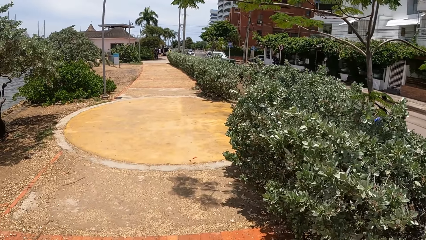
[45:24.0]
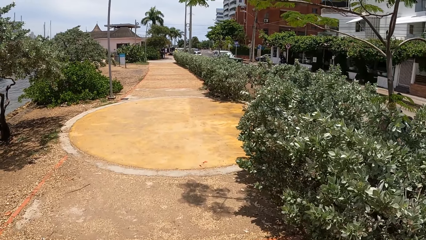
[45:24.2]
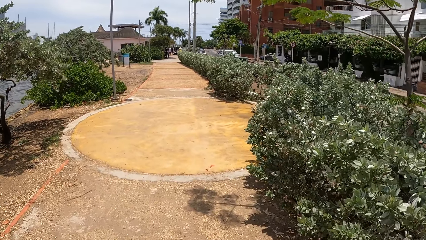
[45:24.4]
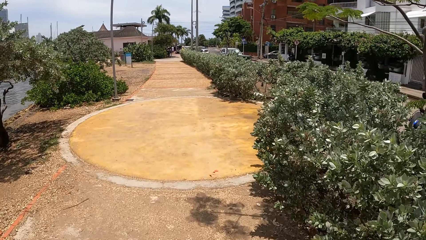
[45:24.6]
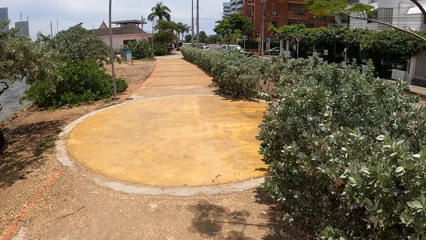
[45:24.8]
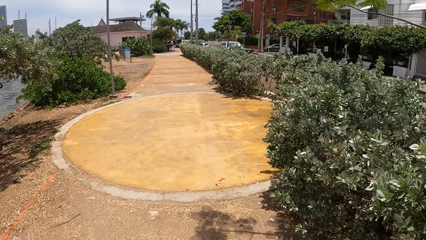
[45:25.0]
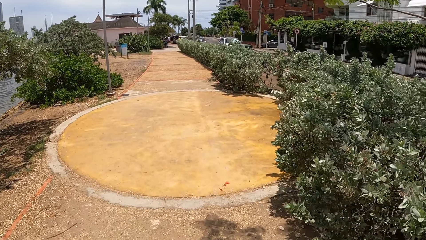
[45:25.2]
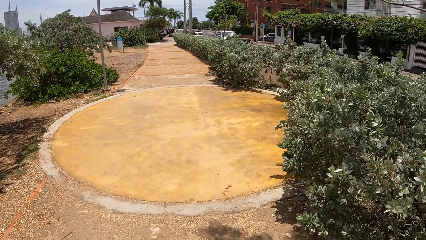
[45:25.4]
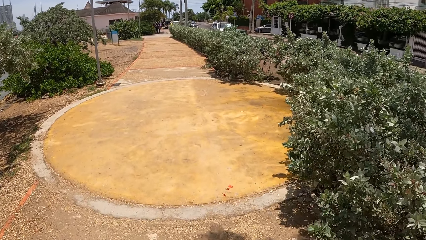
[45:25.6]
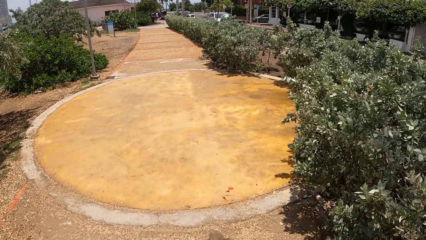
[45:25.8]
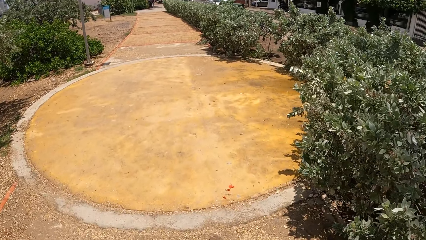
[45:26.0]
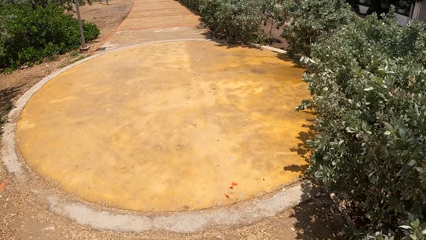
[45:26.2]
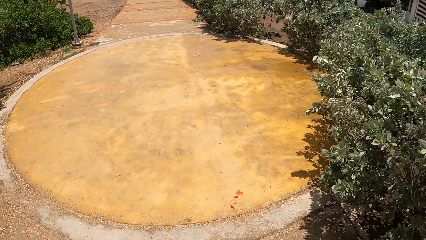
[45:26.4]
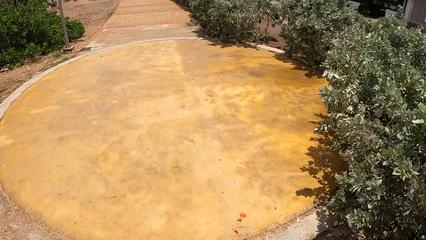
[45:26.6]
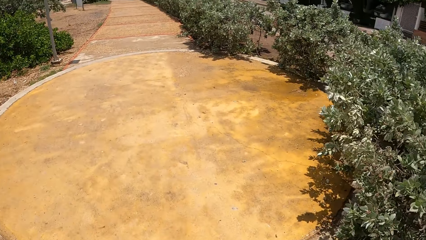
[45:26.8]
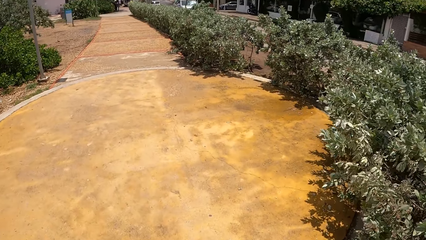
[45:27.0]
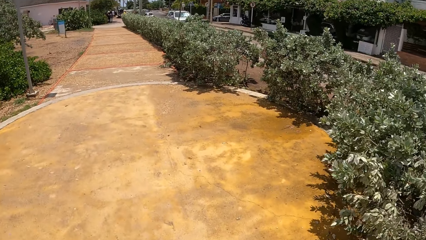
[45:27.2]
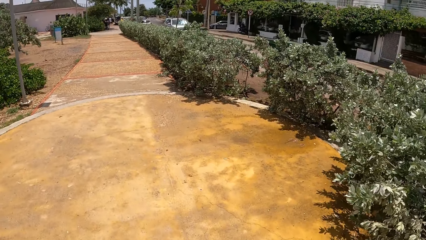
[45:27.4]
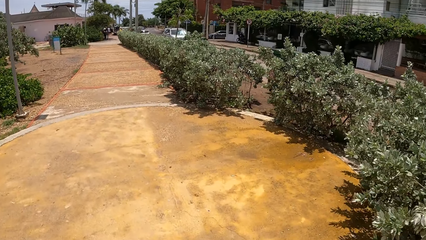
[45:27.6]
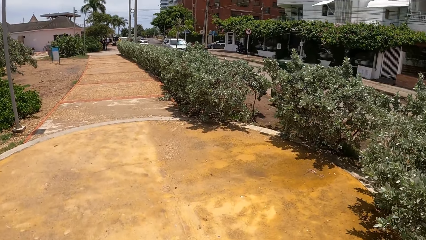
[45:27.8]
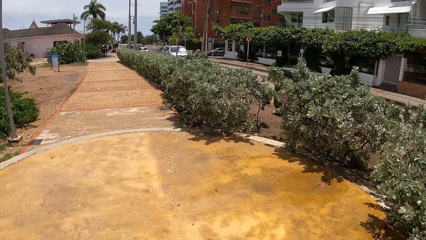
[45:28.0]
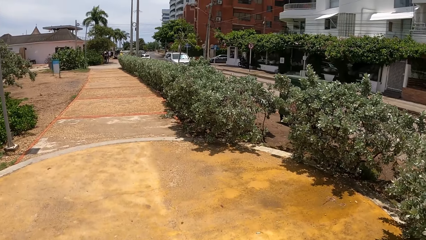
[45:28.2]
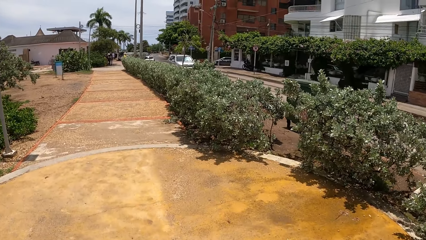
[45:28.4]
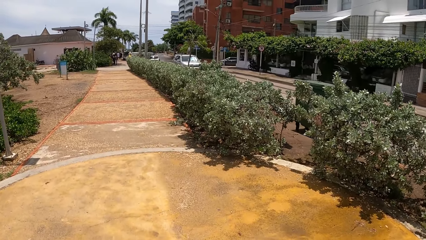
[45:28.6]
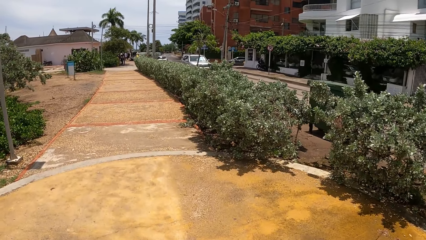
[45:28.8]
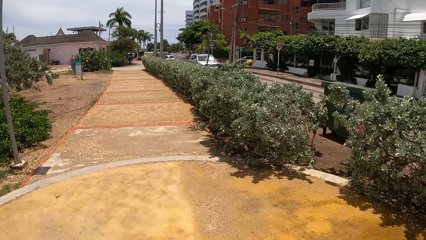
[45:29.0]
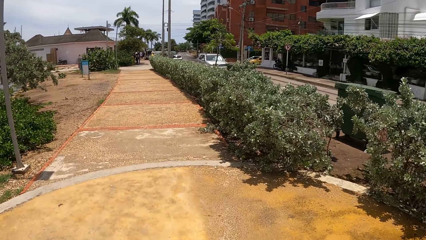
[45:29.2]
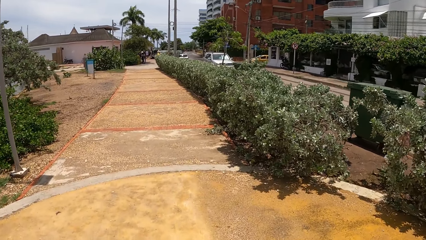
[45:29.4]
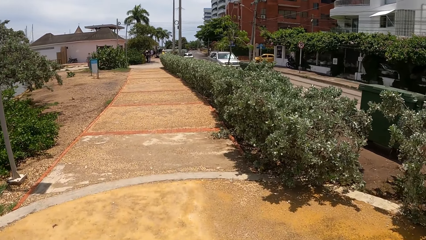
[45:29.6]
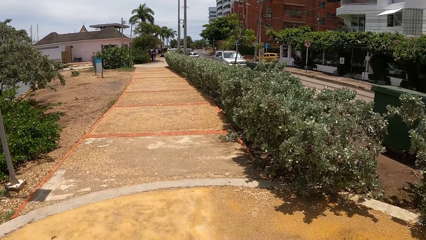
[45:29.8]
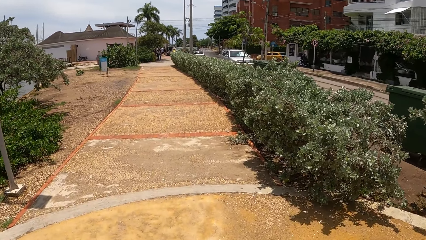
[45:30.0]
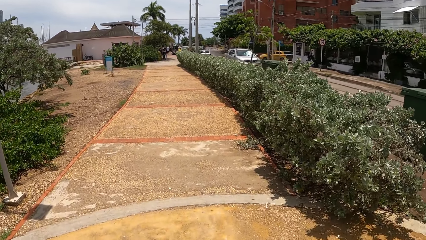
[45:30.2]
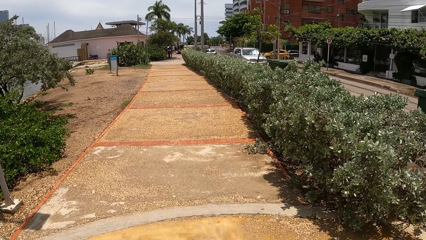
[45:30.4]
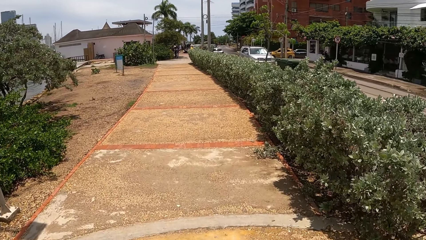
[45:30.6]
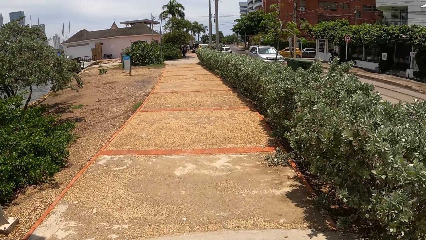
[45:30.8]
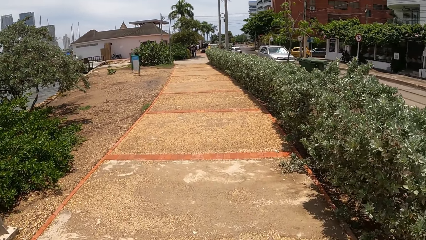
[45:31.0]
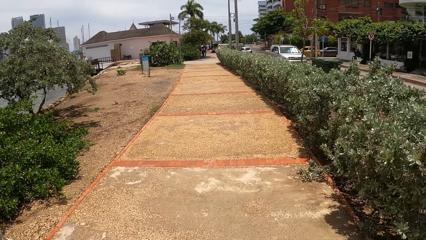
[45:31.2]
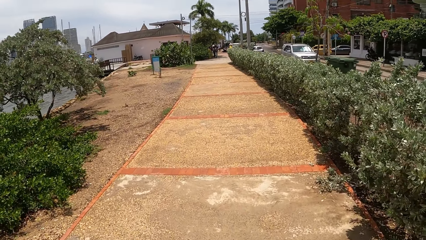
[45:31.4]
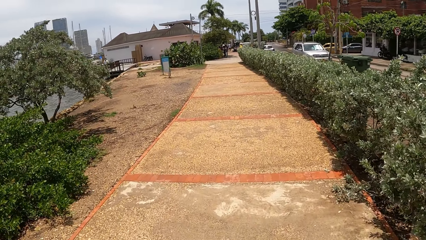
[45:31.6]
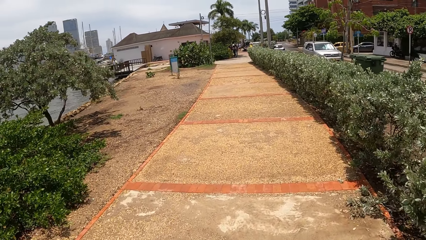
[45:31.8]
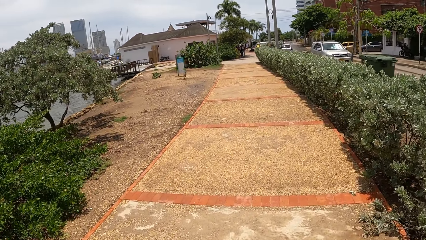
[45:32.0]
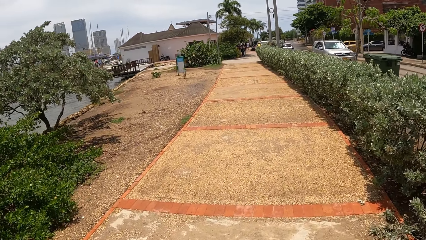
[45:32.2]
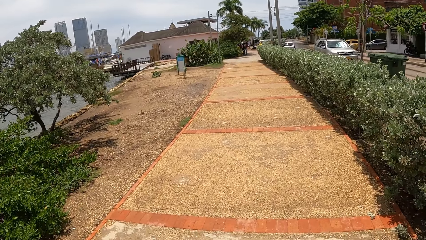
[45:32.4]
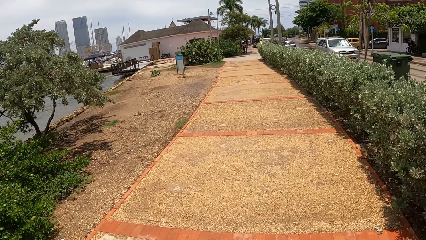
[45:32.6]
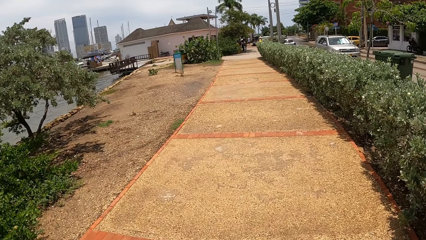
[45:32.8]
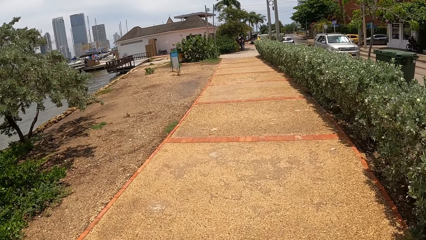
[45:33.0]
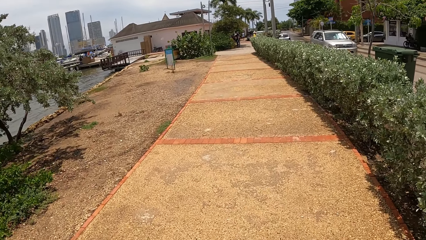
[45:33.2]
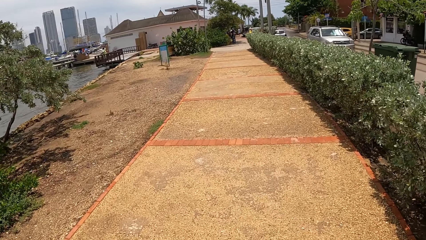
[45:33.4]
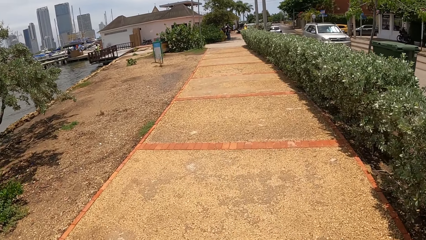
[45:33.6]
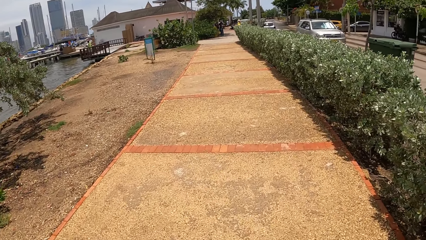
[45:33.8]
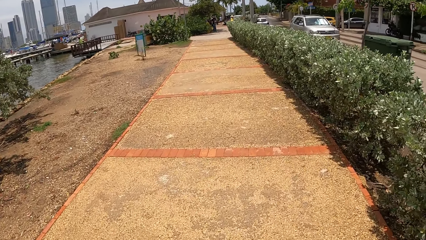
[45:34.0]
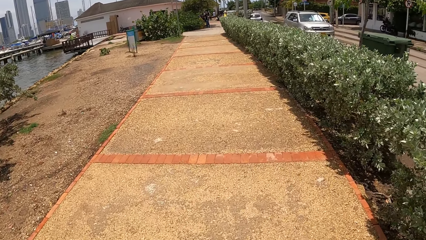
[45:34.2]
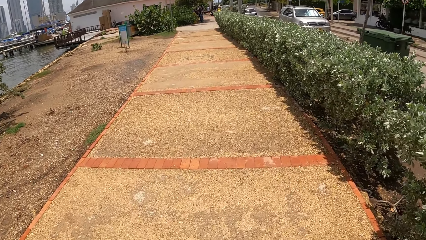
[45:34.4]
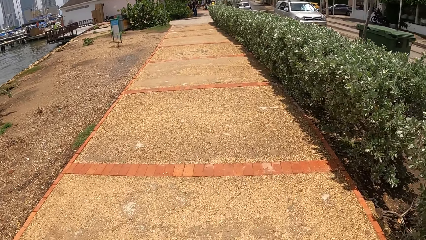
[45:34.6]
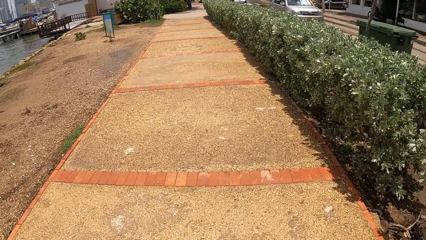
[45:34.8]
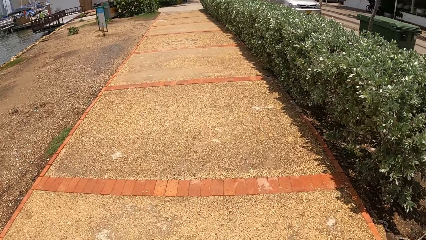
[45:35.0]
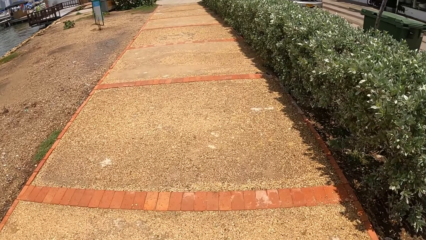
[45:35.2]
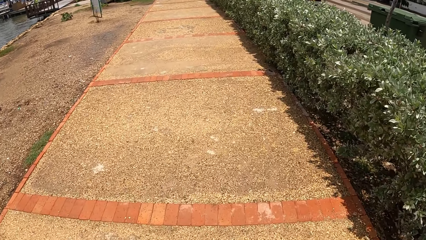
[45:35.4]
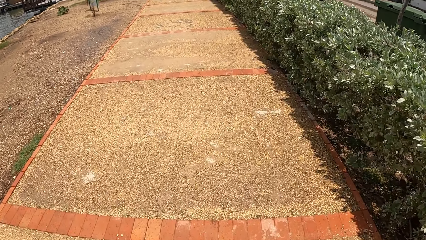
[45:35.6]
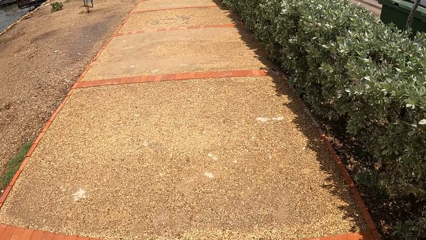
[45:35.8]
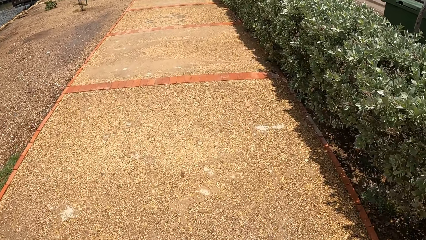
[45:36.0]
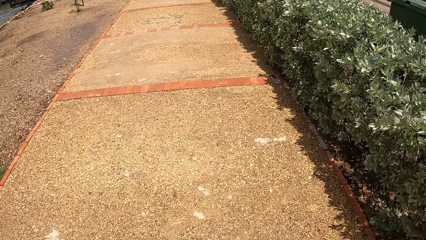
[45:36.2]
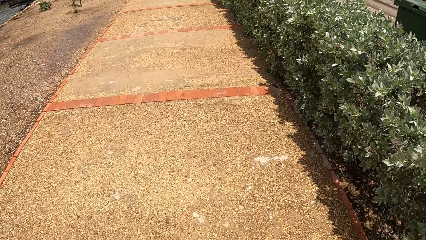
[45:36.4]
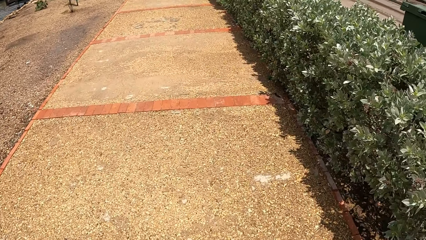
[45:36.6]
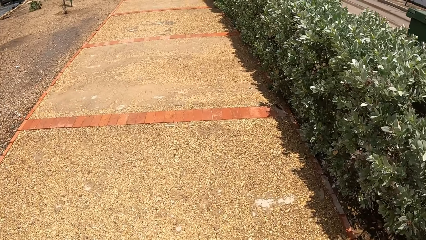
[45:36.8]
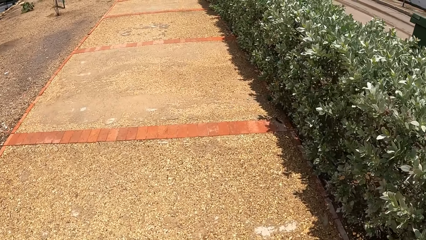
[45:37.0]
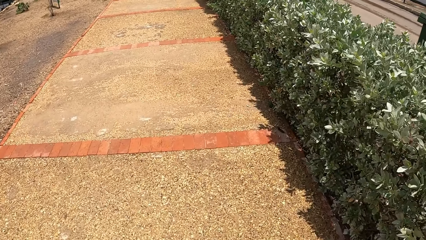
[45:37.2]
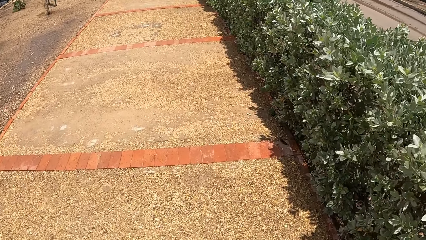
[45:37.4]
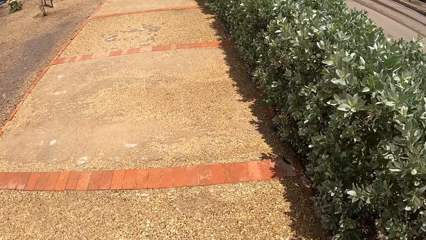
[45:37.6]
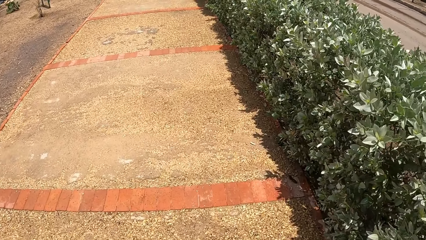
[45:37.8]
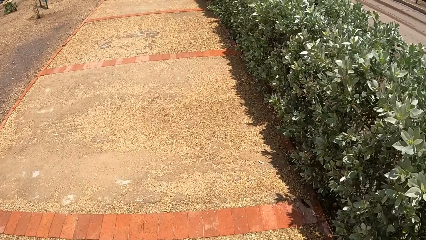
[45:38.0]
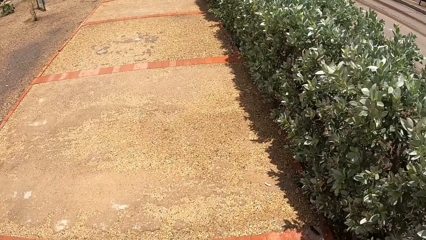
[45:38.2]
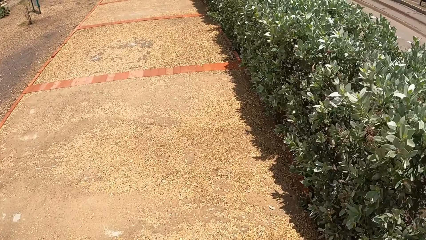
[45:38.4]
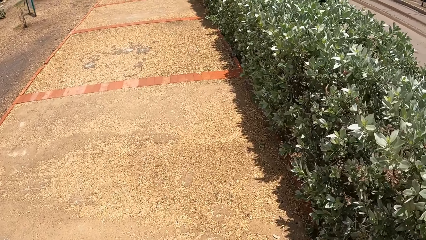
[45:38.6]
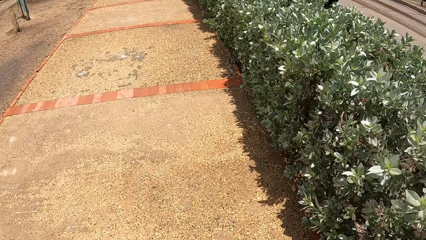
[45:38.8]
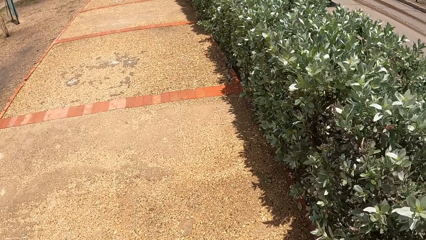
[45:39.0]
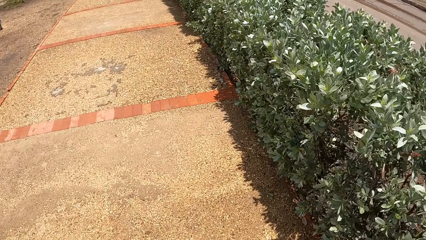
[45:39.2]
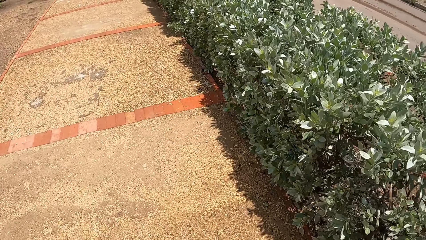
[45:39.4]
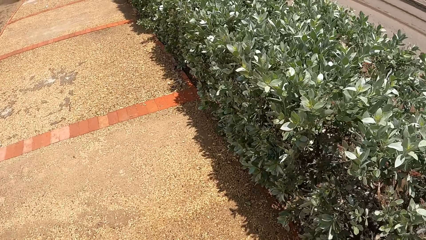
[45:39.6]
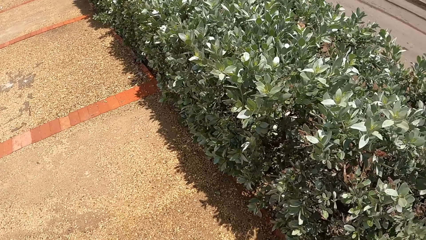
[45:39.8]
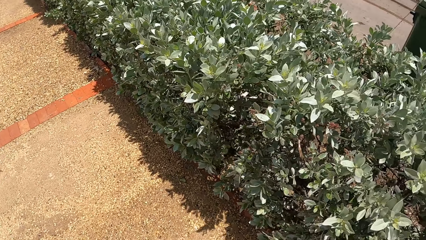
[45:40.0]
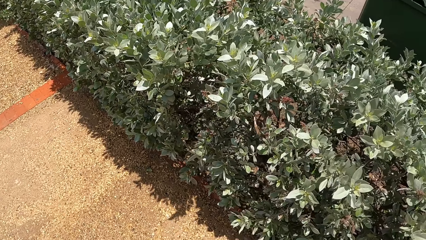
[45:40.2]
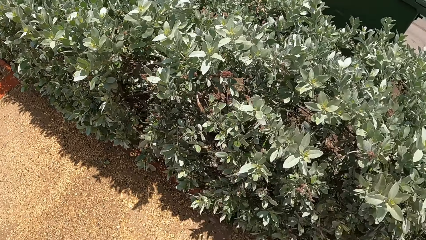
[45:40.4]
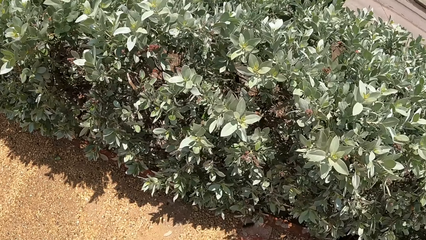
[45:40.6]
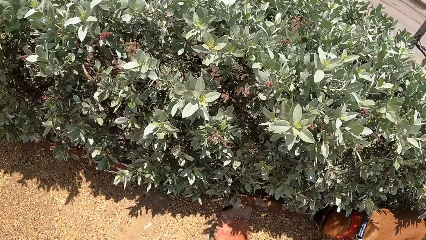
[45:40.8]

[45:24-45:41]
The camera wearer walks on the sidewalk with the dog.
